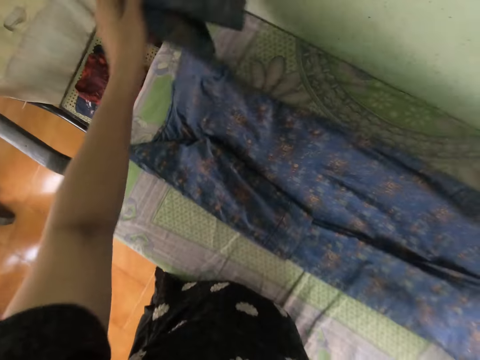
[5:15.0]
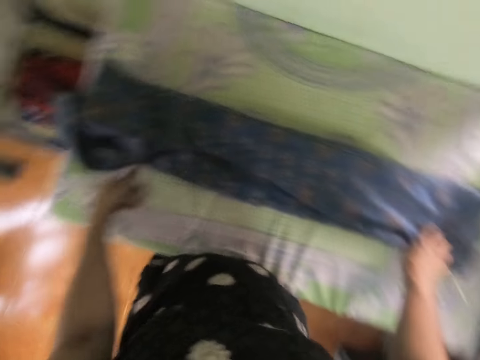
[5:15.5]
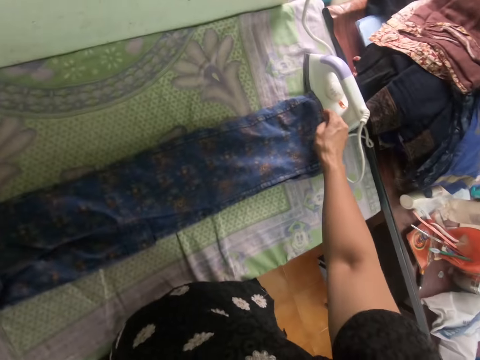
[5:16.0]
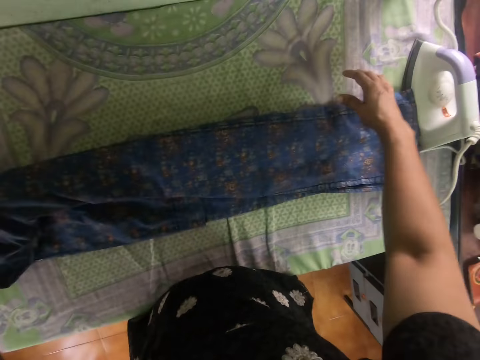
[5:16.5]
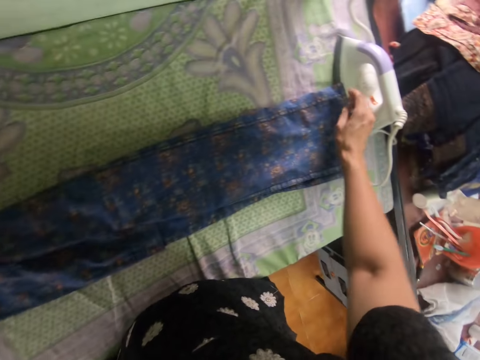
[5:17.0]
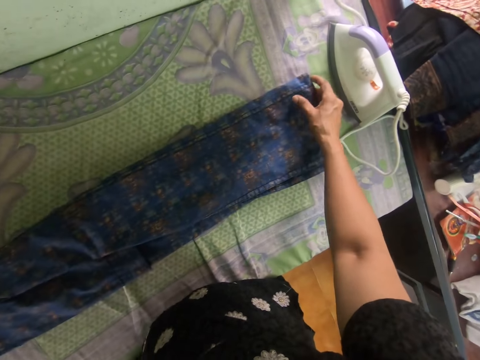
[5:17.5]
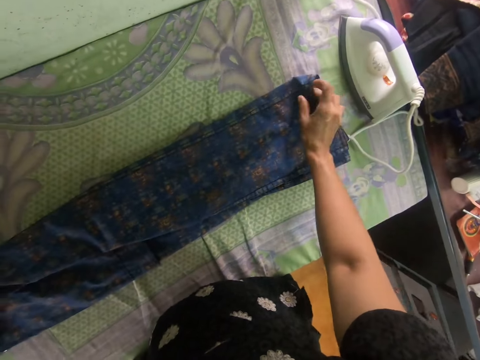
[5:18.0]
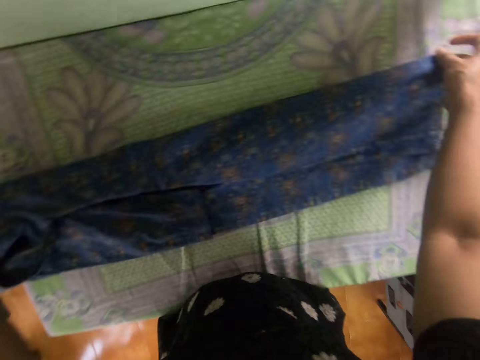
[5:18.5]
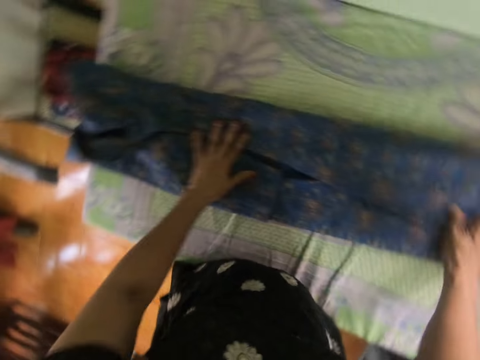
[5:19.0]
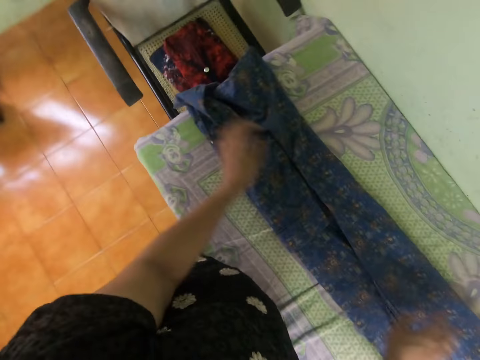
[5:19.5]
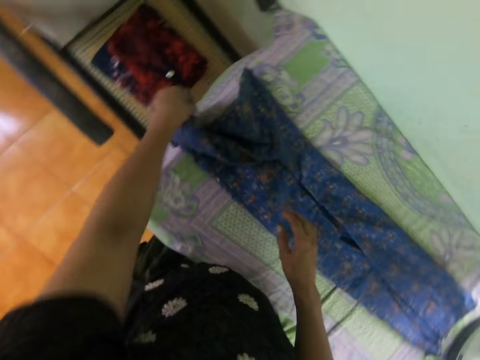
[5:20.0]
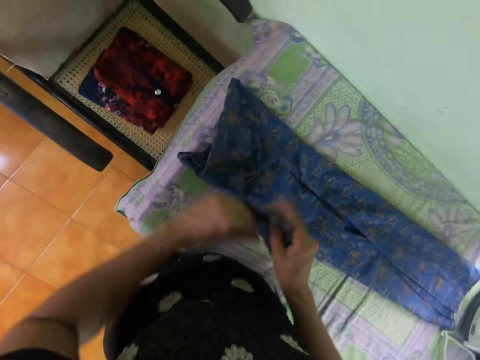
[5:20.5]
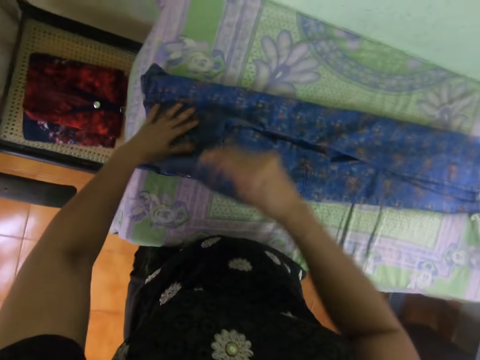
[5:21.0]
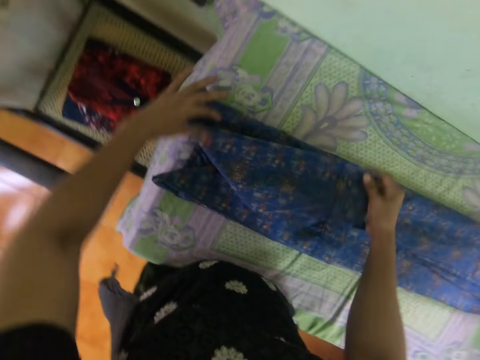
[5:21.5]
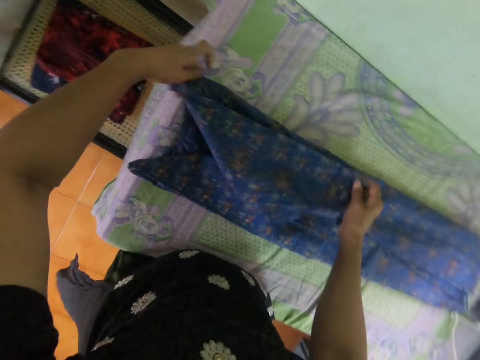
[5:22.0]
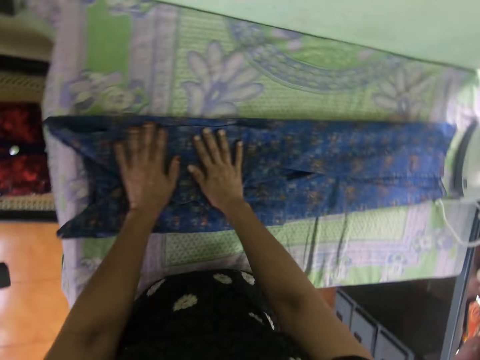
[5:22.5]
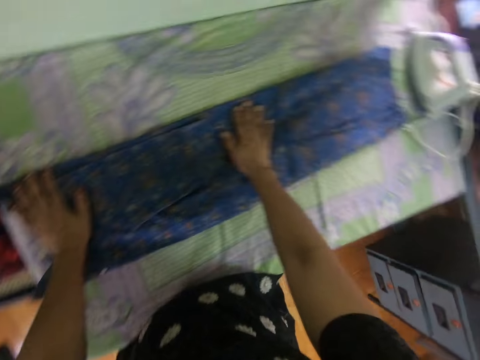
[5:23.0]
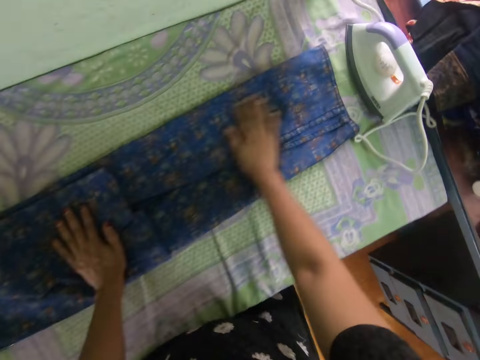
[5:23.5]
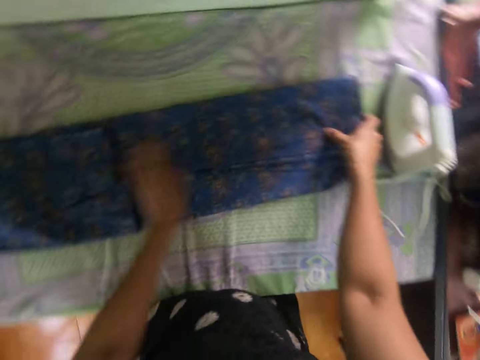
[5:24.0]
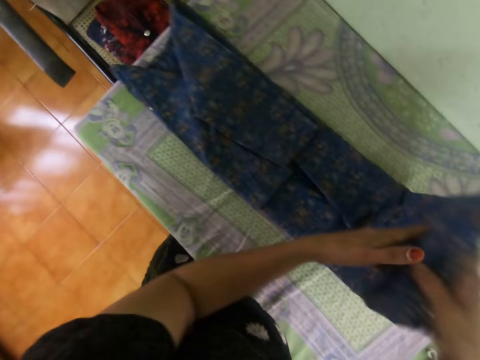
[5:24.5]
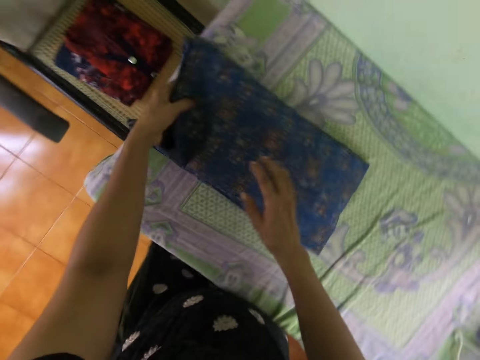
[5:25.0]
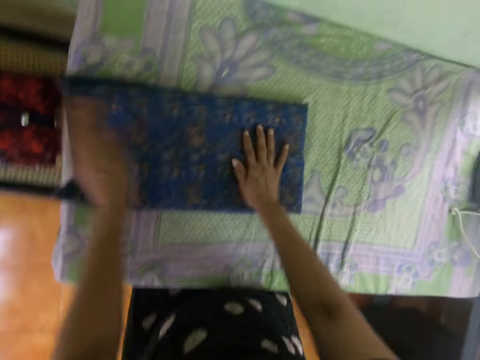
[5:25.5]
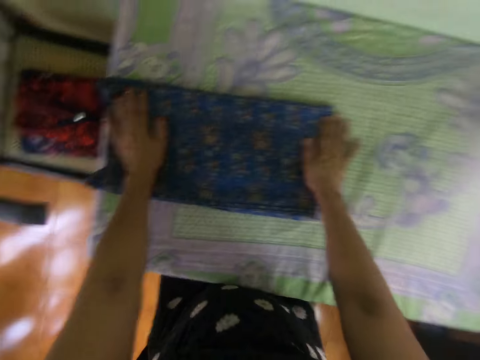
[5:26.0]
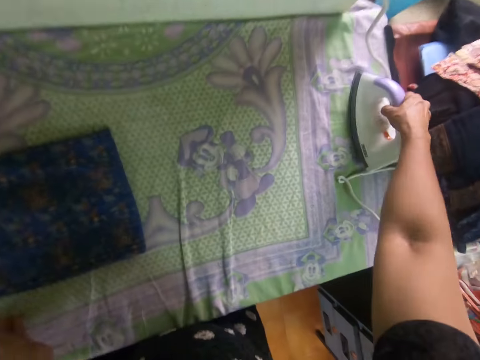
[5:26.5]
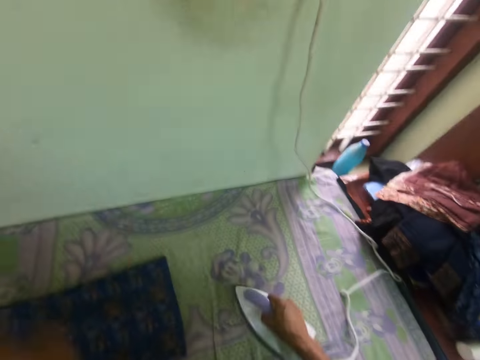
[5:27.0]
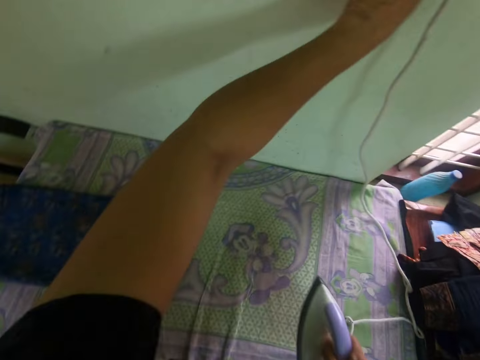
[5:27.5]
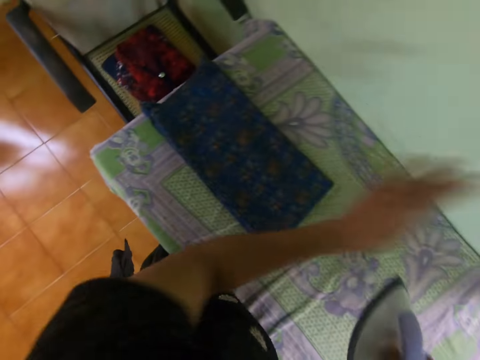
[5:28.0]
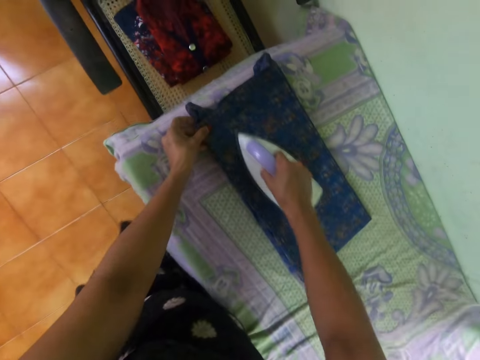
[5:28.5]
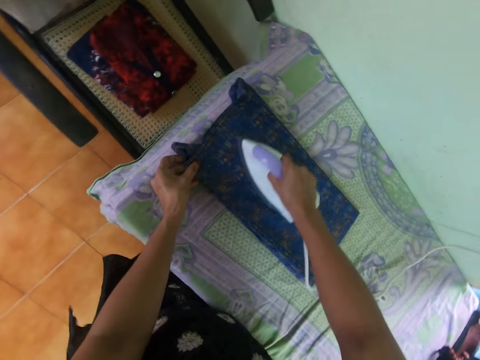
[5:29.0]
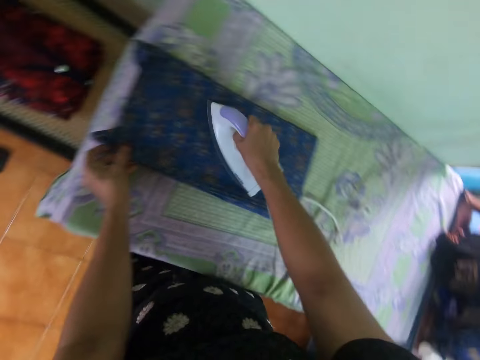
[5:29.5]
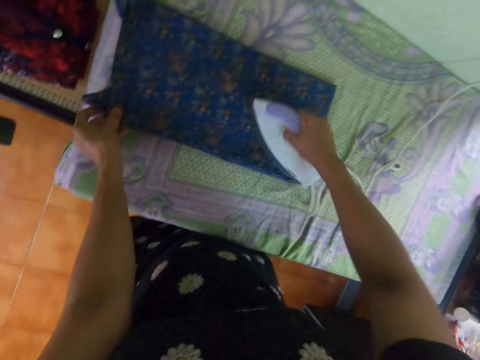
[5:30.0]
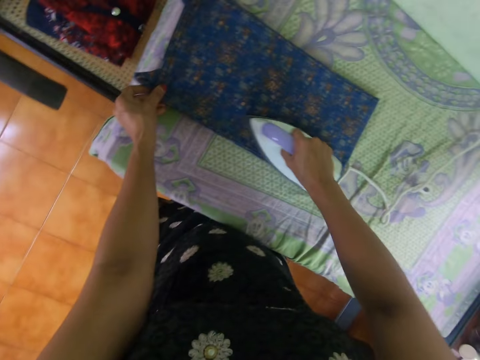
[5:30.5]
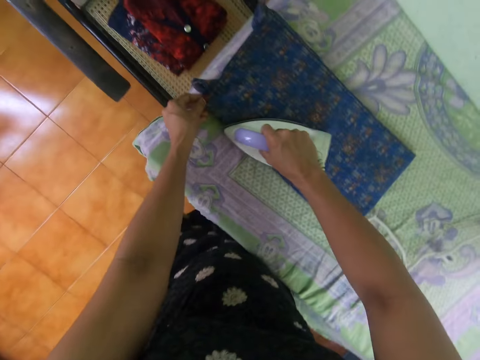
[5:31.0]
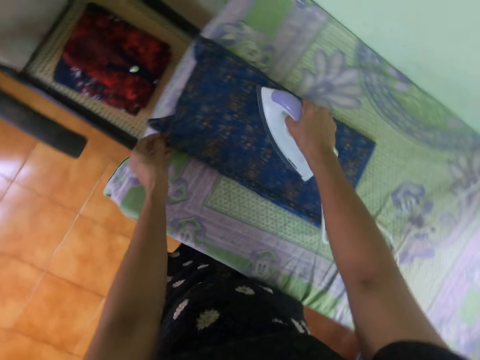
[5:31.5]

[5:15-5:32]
The camera wearer touches the cloth with his hand. He folds the cloth. He takes the iron box. He turns on the switch. He irons the cloth.

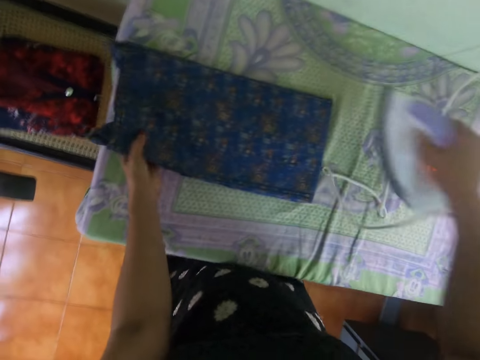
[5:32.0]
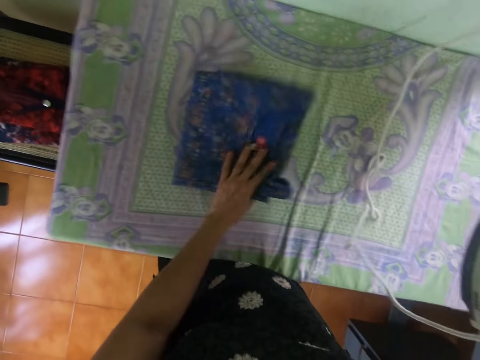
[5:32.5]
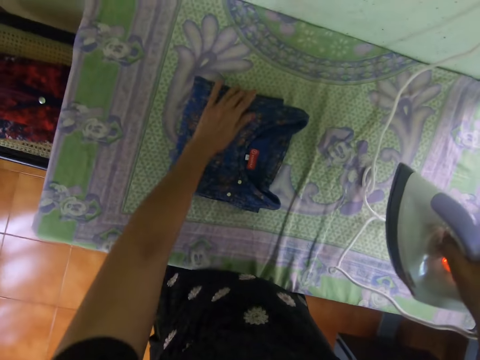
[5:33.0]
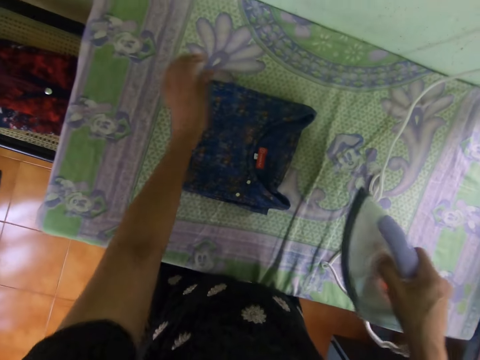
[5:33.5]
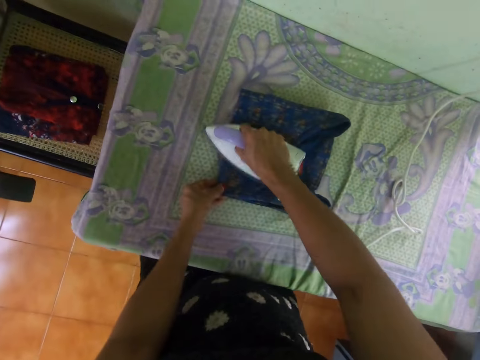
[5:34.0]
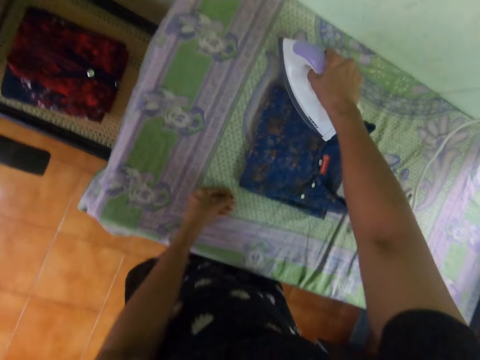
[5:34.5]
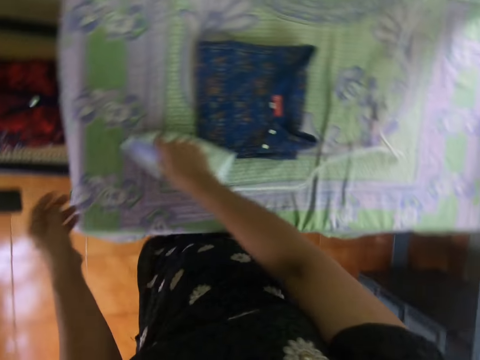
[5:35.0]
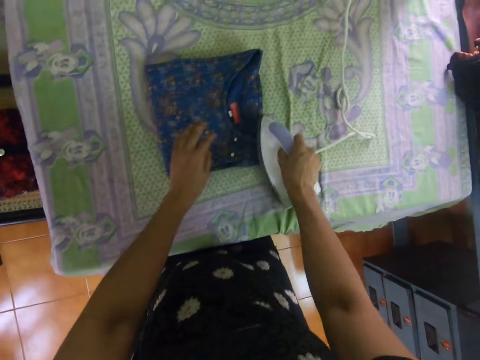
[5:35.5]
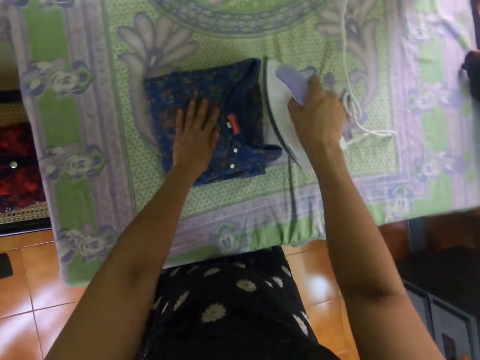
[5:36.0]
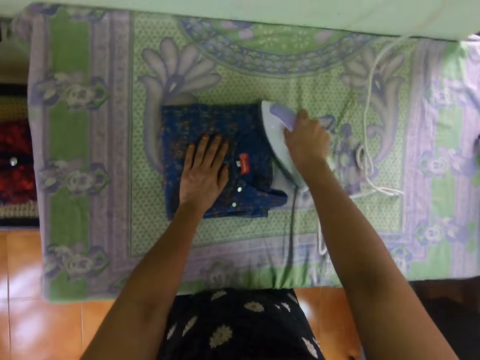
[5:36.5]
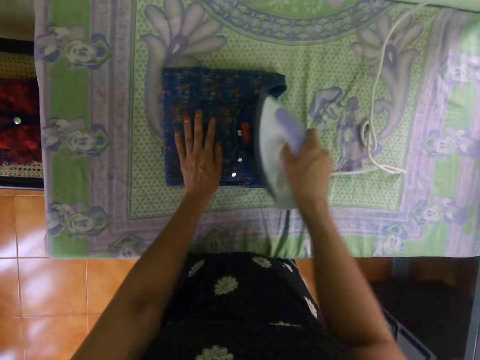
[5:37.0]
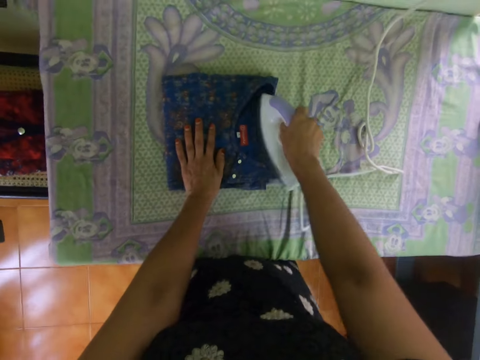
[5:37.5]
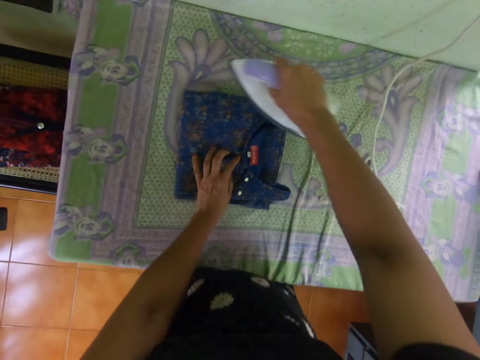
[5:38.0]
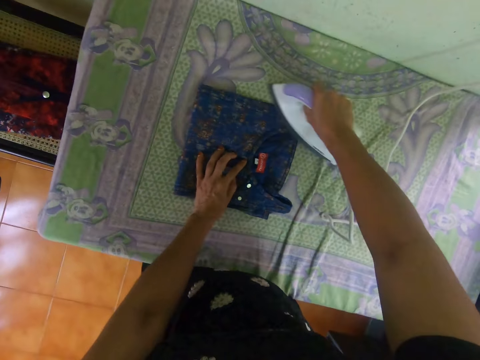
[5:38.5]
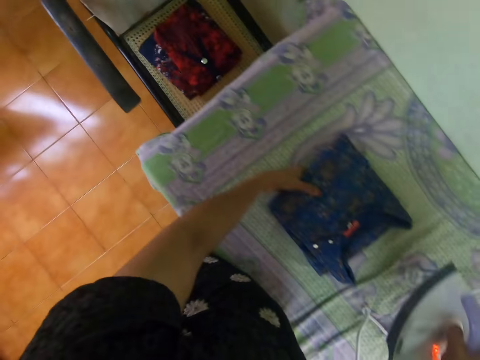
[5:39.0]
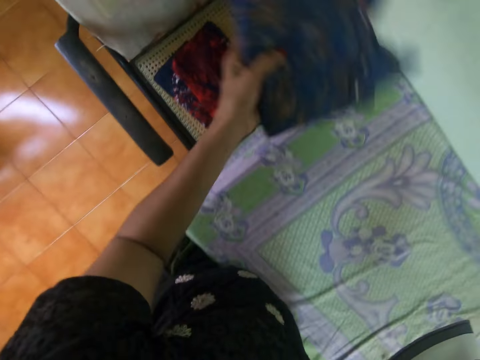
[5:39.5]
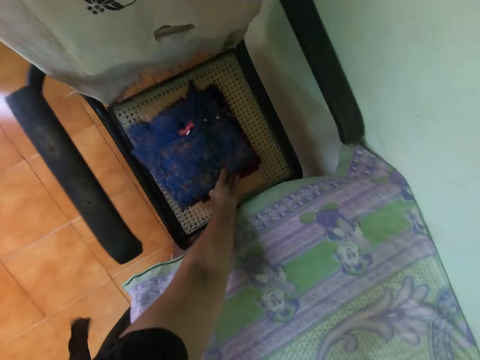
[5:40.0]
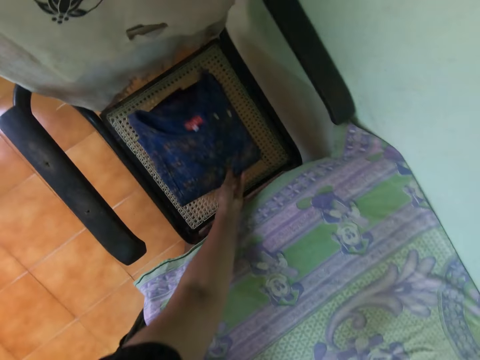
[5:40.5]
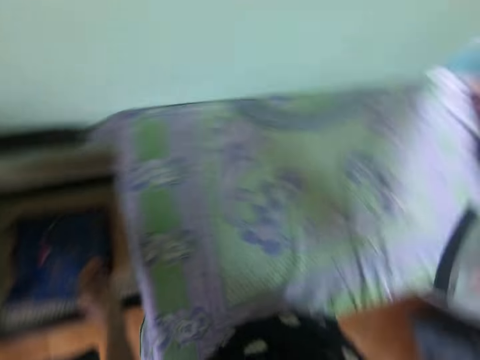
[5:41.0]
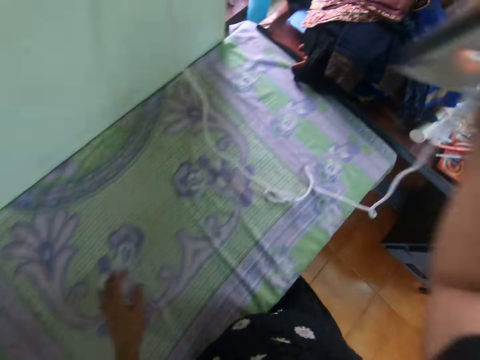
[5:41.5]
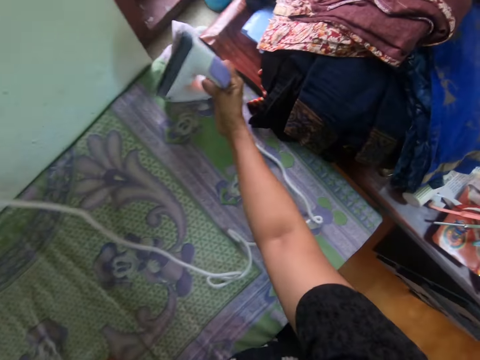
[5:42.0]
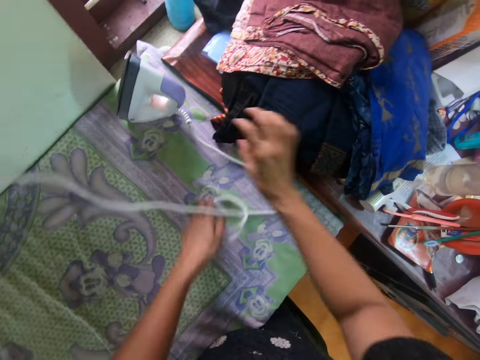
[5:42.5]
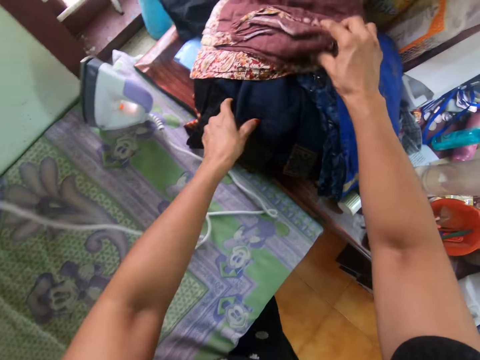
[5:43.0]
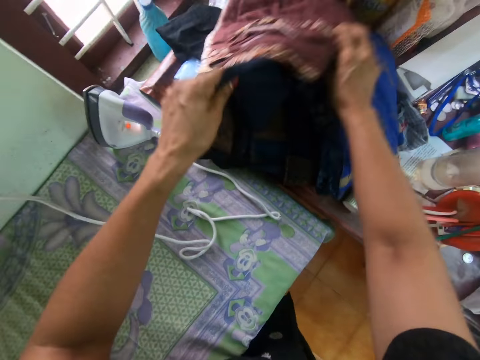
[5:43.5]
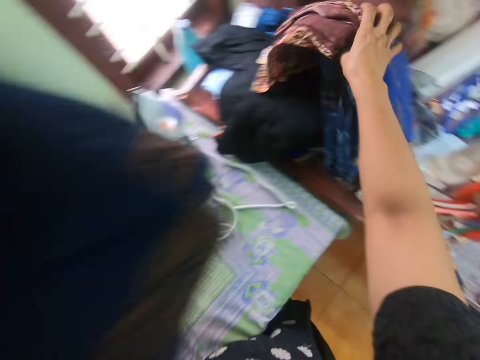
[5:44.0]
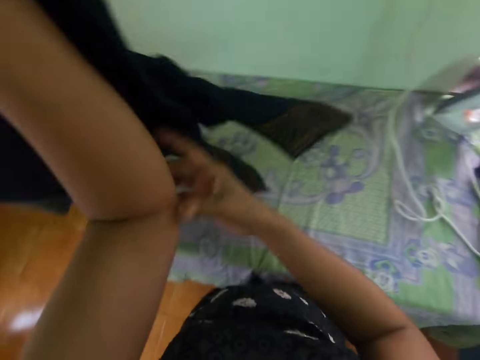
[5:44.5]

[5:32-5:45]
The camera wearer flips the dress or cloth. They fold the cloth. They iron the dress. They pick up the dress. They drop the dress on a chair. They place the iron on the table. They pick up a dress from the clothes pile.
